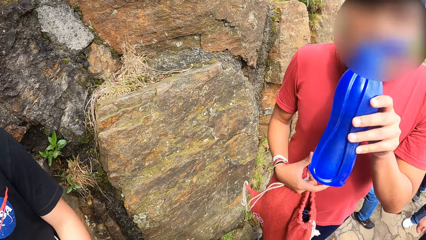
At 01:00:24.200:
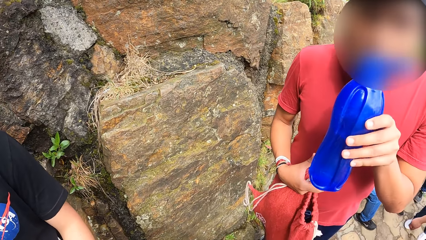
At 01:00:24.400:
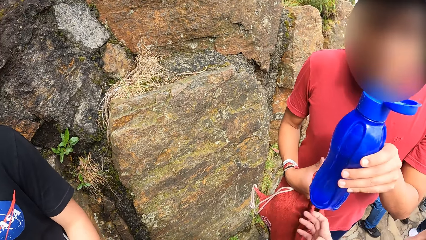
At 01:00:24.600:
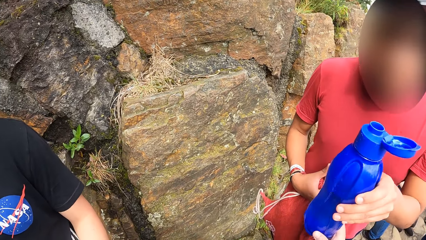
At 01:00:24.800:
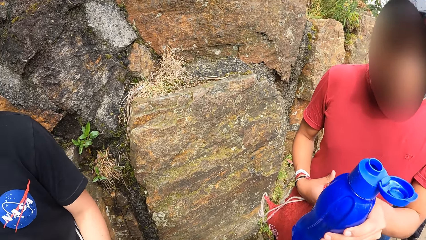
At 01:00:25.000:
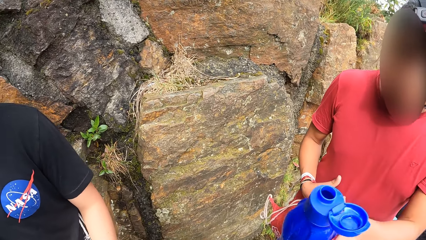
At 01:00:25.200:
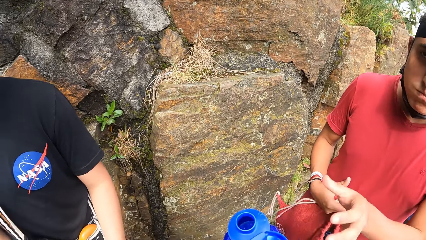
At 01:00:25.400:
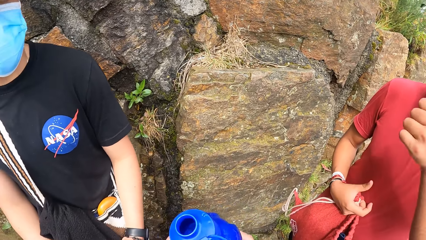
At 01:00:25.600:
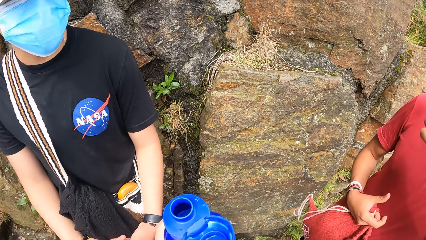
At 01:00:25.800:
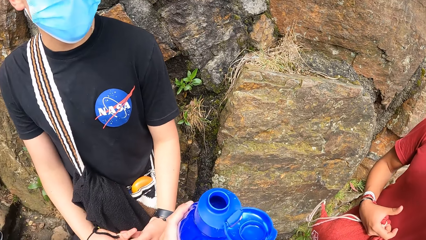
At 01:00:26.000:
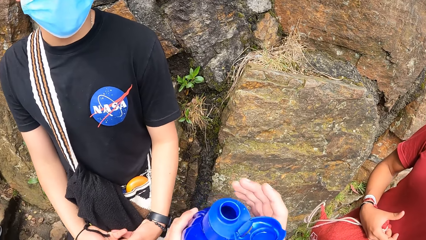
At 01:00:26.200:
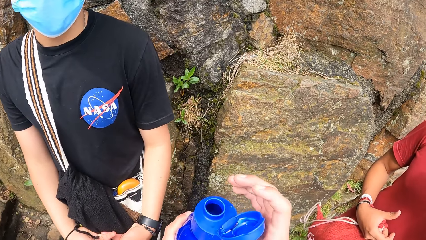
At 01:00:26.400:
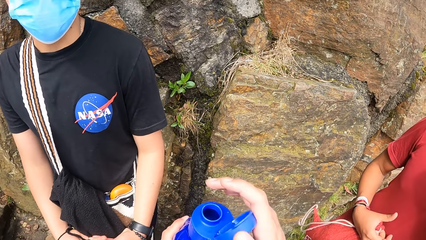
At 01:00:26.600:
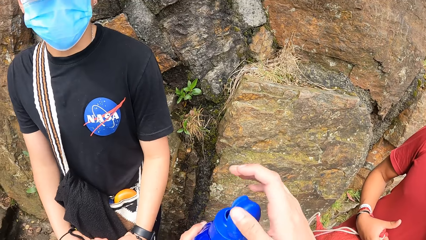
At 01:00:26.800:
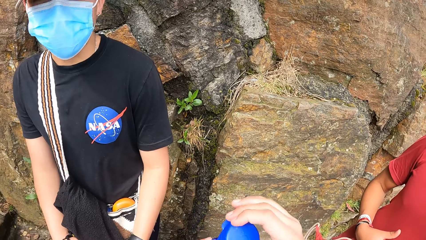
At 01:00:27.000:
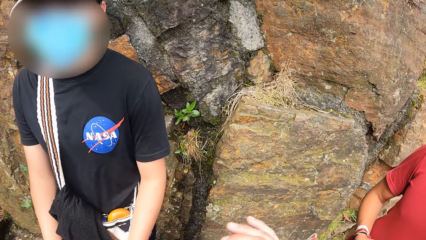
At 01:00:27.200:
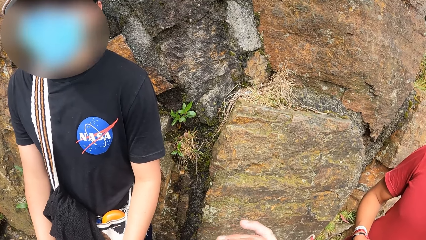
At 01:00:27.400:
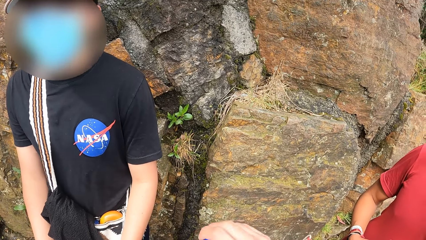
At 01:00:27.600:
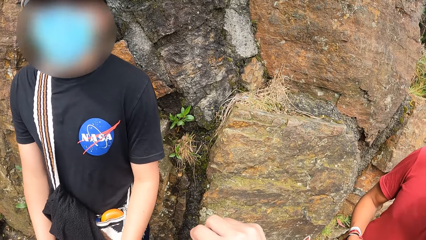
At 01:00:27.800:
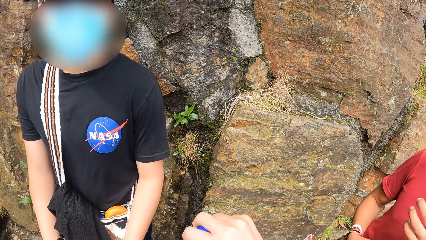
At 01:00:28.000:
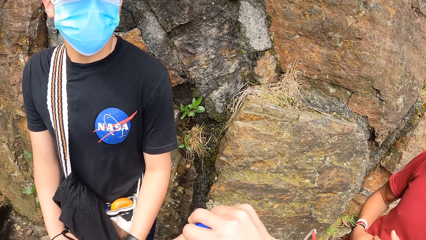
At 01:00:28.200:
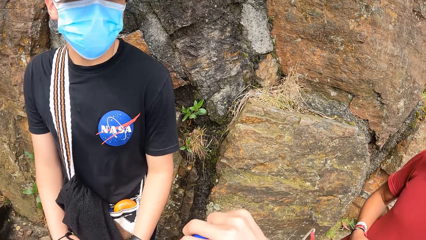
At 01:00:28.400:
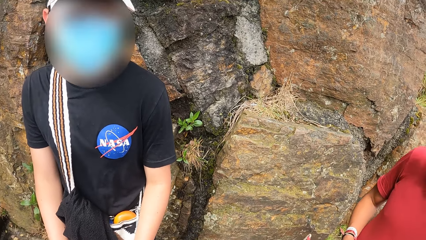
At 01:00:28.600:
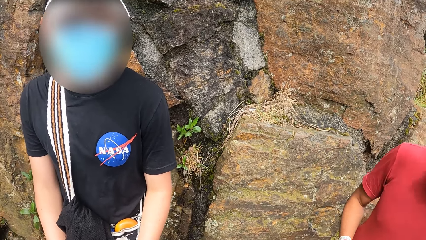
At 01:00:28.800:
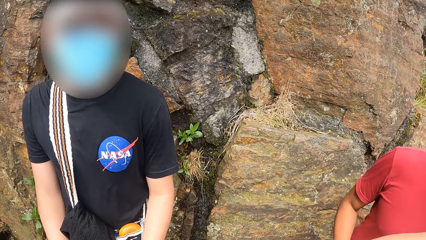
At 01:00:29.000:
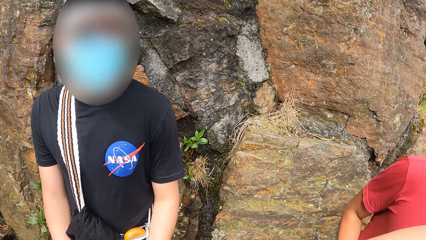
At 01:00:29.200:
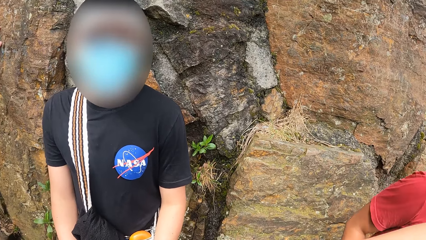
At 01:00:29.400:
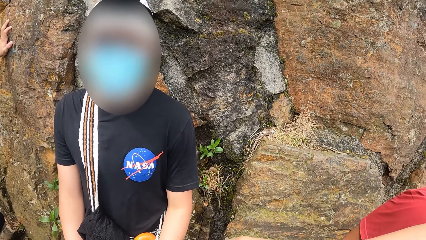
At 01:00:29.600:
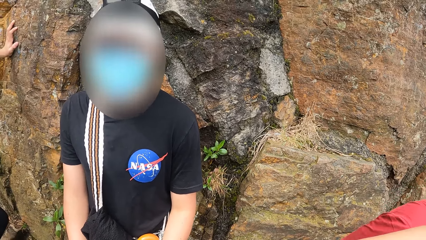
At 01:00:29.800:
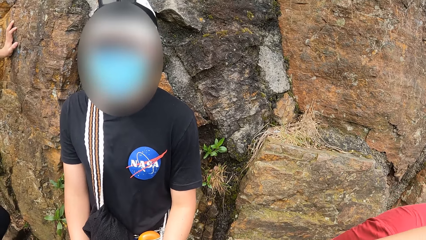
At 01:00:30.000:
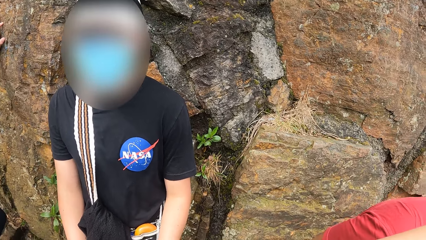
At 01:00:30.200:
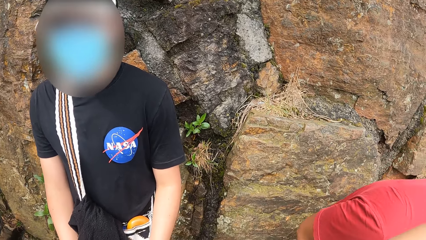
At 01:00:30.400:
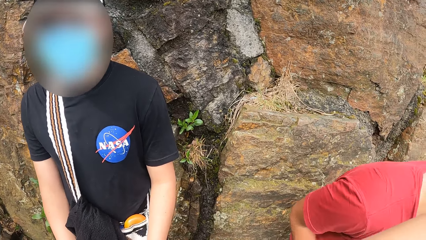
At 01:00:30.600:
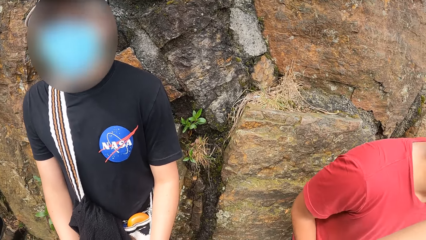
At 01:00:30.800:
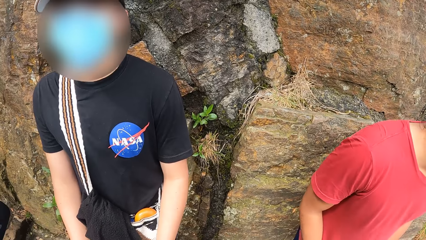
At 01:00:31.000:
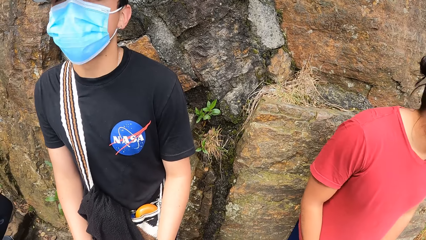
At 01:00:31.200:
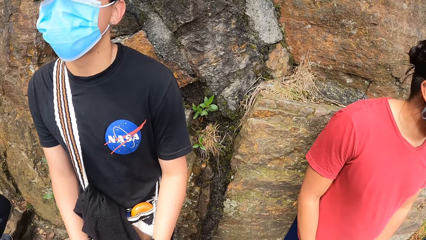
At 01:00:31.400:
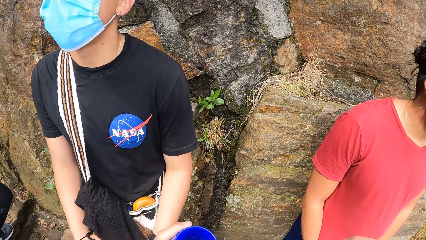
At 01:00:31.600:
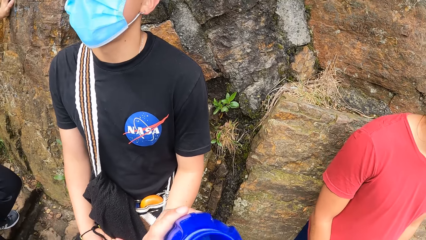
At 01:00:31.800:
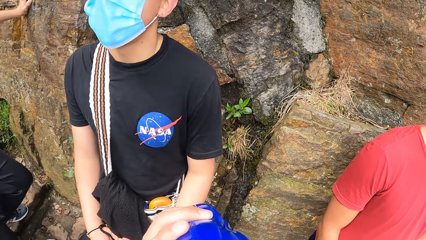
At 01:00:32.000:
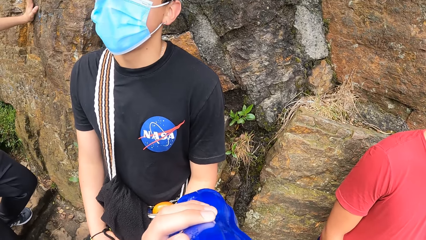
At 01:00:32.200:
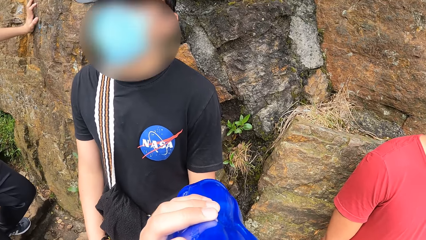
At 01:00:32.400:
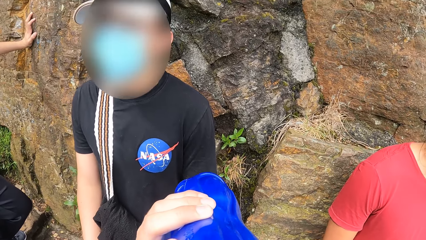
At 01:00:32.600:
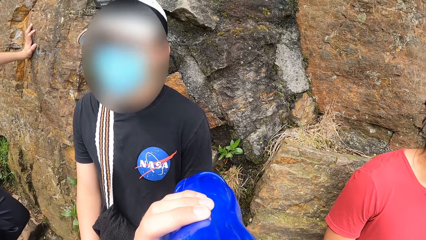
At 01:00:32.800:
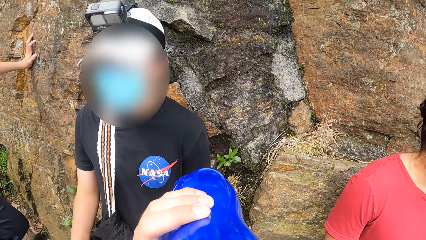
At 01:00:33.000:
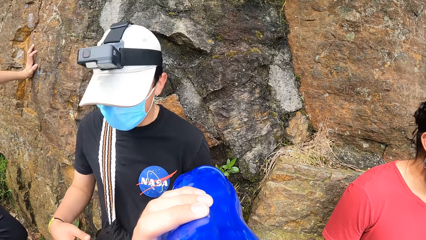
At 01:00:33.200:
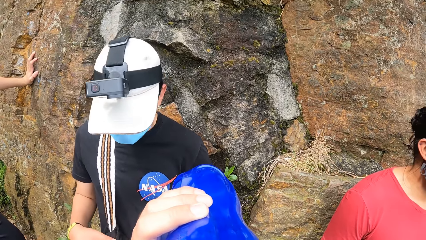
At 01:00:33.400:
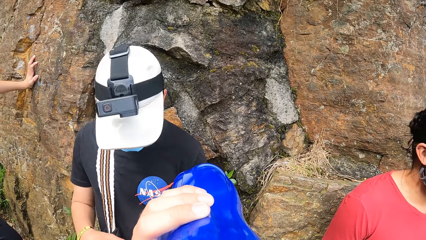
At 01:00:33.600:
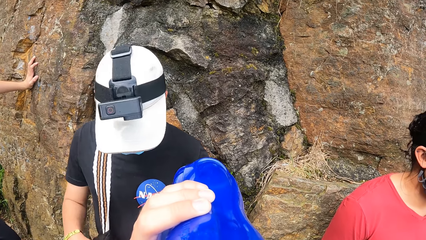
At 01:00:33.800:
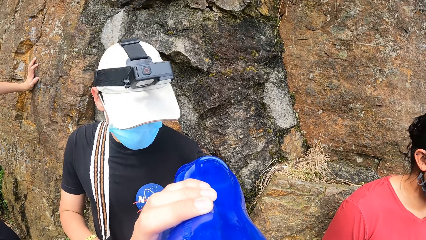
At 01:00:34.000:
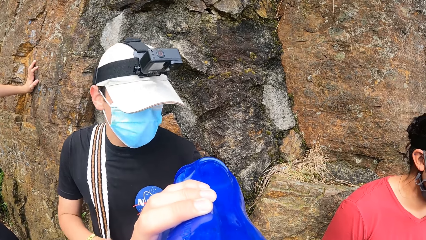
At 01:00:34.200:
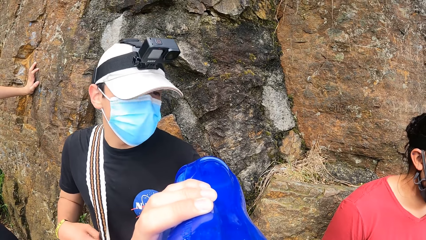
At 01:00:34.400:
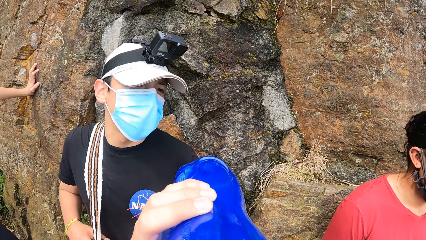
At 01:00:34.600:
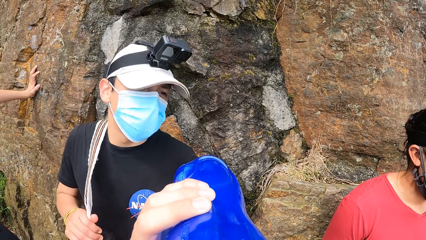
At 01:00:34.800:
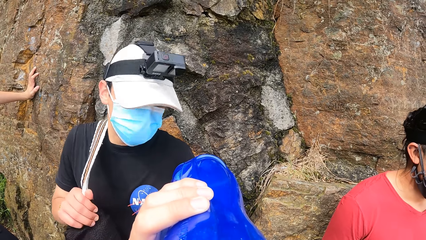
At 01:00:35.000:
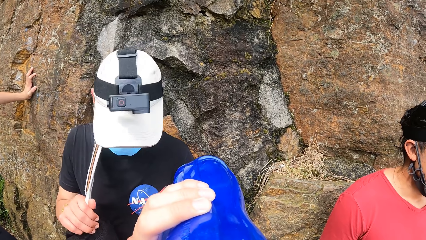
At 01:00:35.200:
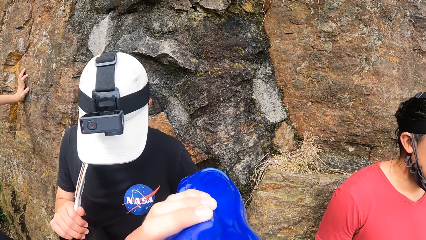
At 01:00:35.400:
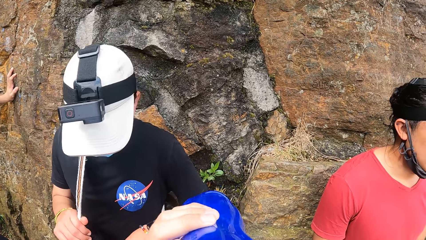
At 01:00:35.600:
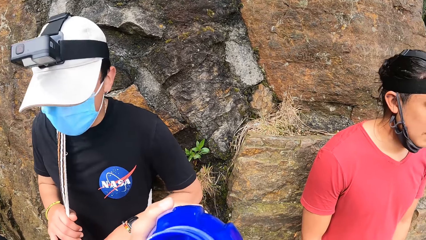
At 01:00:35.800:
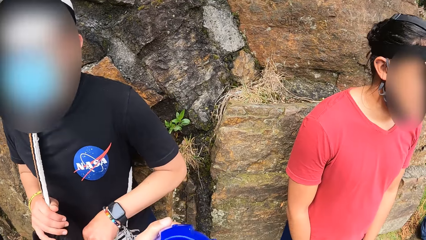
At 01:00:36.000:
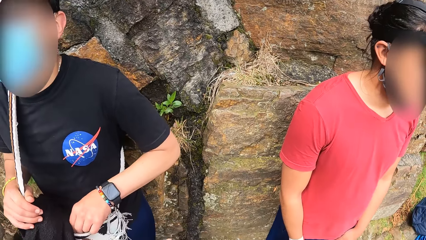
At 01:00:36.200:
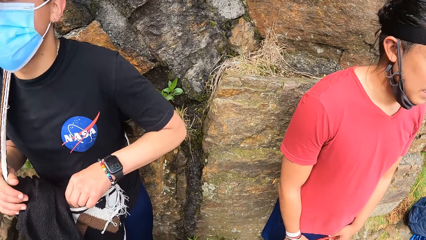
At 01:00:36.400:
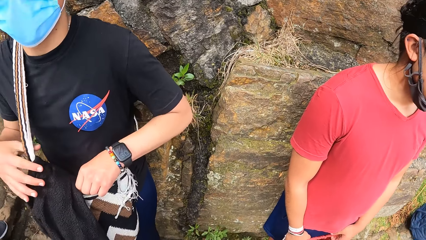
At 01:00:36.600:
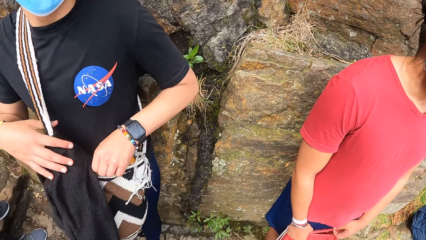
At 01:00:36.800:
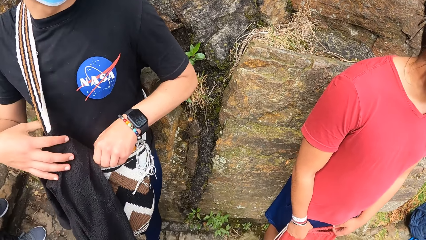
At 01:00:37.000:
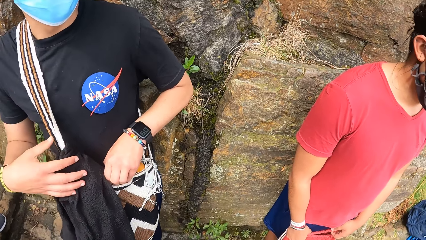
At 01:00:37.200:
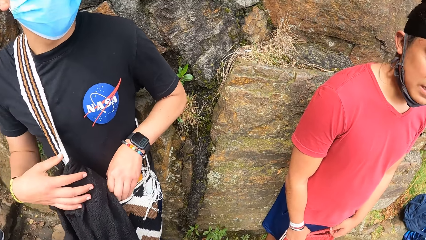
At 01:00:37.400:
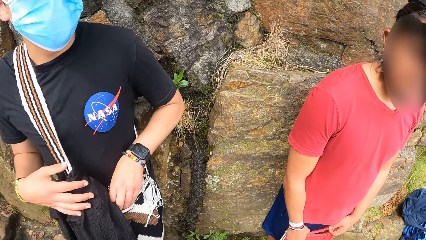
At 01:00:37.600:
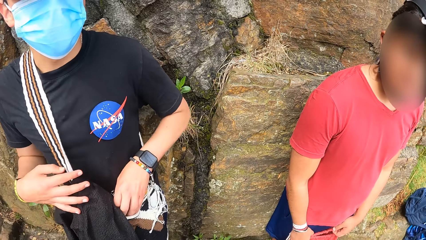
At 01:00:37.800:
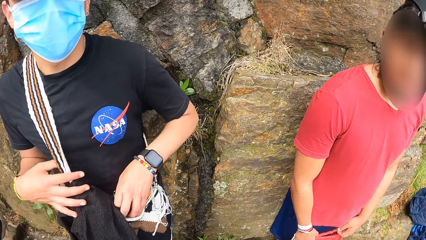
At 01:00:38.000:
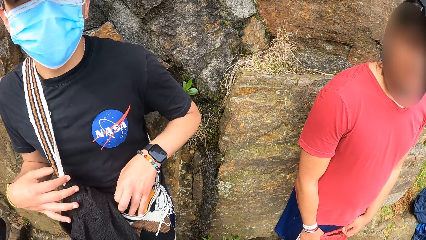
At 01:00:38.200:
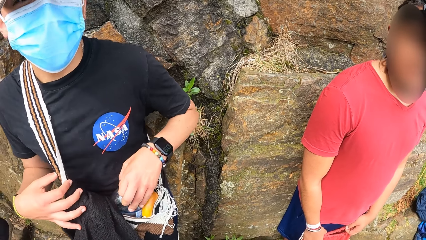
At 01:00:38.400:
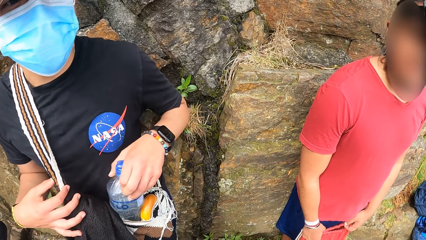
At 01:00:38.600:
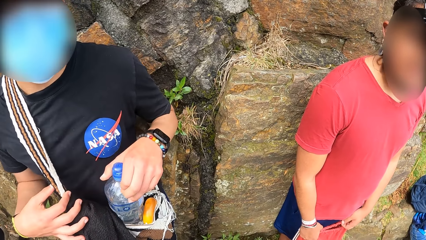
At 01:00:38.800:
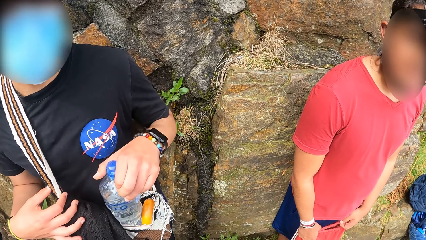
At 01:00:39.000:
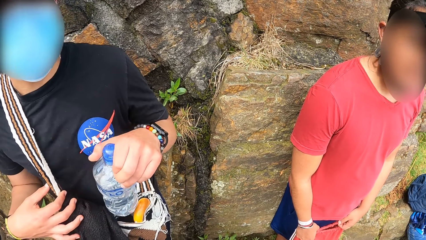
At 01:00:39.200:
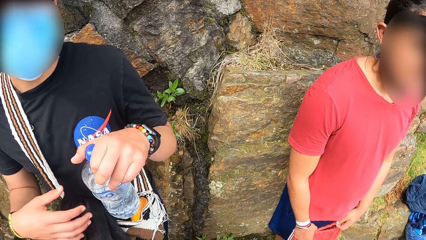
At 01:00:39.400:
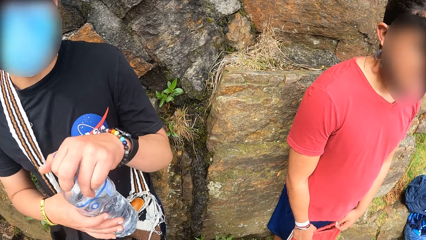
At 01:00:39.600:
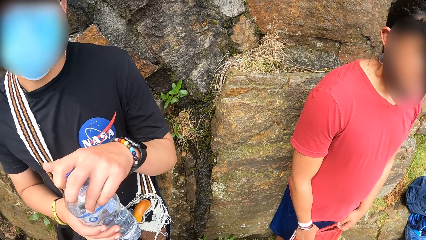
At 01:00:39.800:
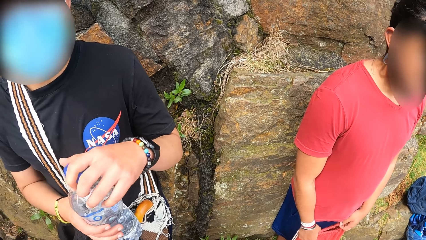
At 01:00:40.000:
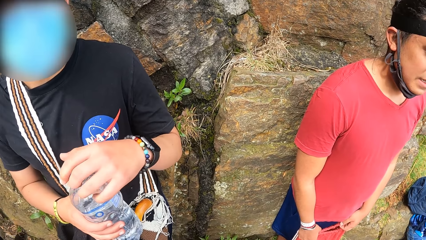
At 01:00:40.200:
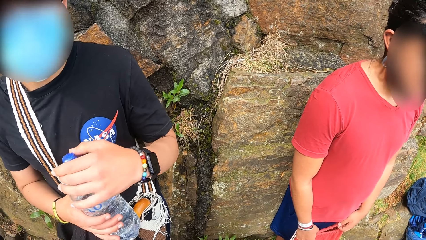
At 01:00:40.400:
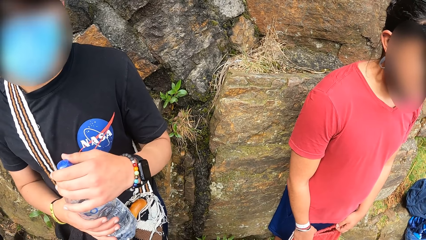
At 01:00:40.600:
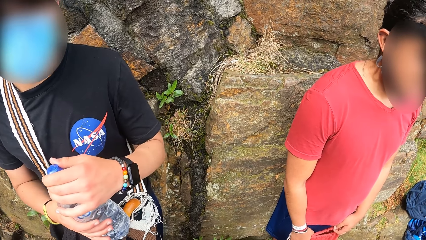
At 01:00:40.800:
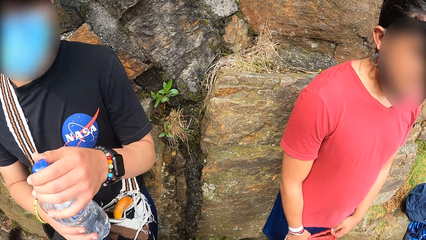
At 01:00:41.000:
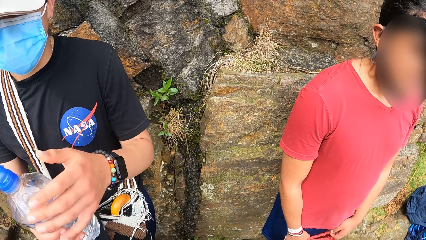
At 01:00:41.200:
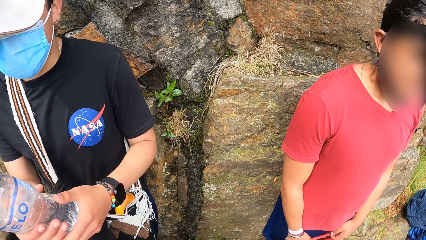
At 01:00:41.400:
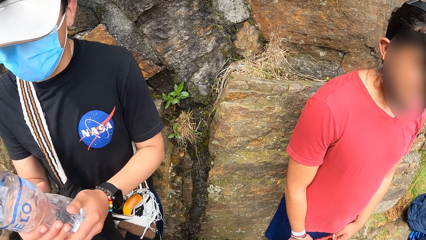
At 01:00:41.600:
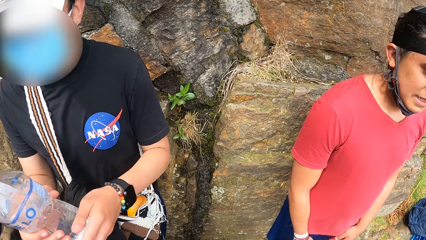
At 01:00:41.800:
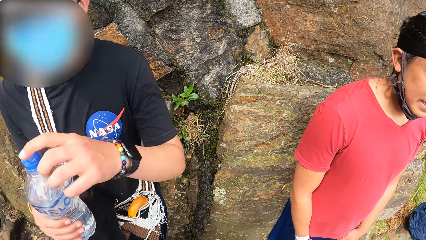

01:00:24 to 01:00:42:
A man hands the camera wearer the bottle with his left hand. The camera wearer takes the bottle with his right hand. He holds the bottle. He passes the bottle to his left hand with his right hand. He closes the bottle with a cover on the bottle with his right hand. He drinks from the bottle with his left hand. Another man holds the bag with both hands. The camera wearer holds the bottle. The other man takes a bottle from the bag with his left hand. The other man holds the bottle with his right hand. The other man holds the bottle with both hands.
